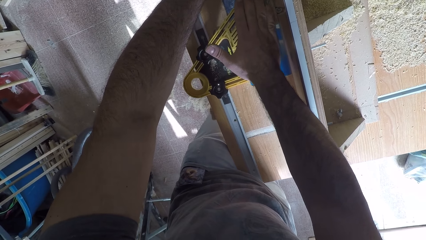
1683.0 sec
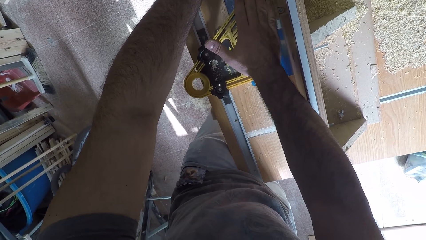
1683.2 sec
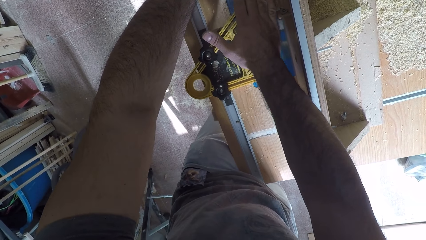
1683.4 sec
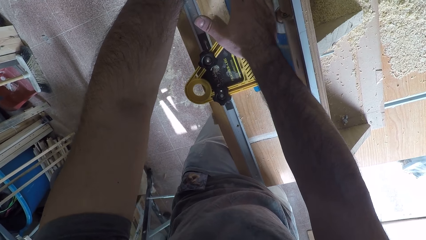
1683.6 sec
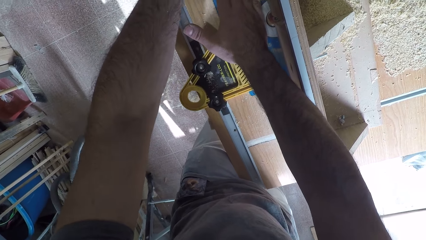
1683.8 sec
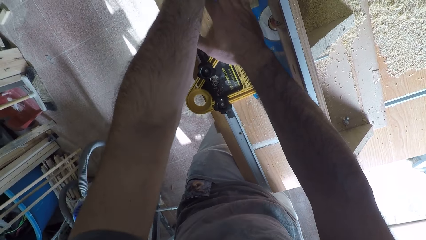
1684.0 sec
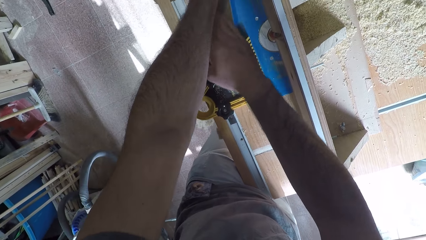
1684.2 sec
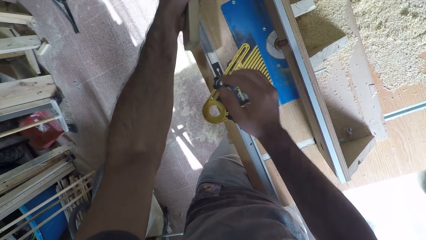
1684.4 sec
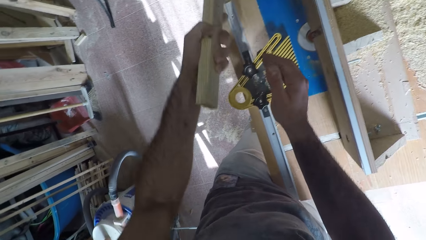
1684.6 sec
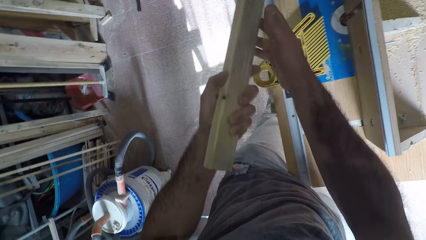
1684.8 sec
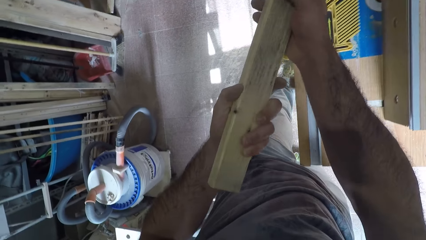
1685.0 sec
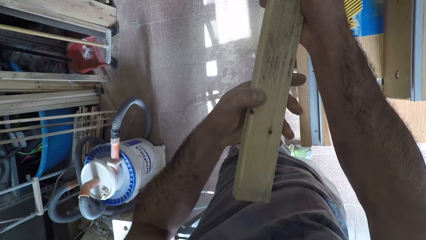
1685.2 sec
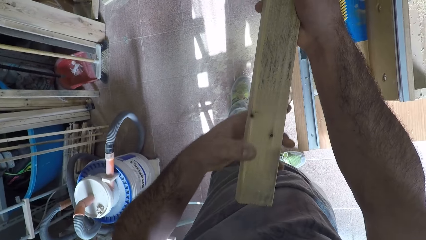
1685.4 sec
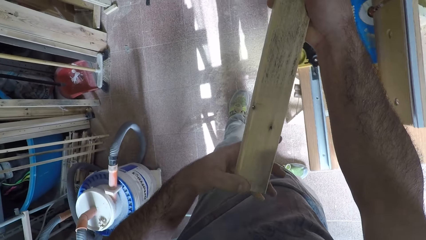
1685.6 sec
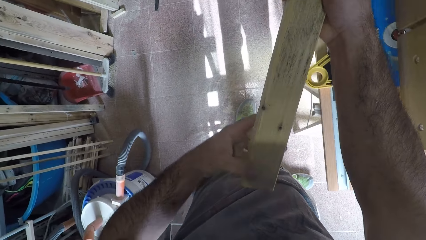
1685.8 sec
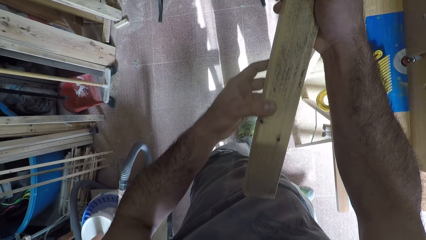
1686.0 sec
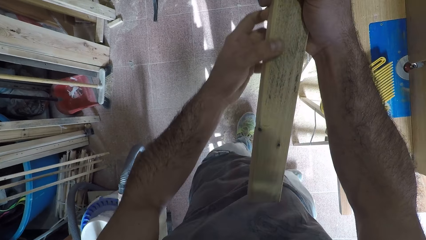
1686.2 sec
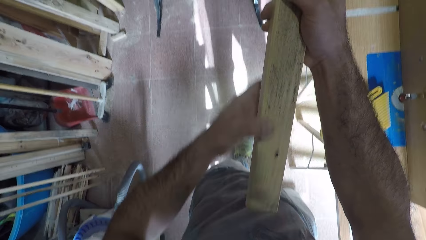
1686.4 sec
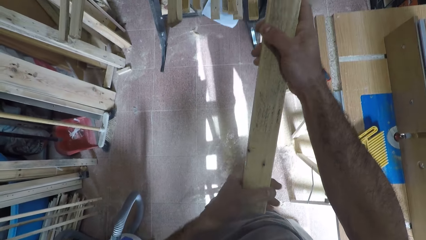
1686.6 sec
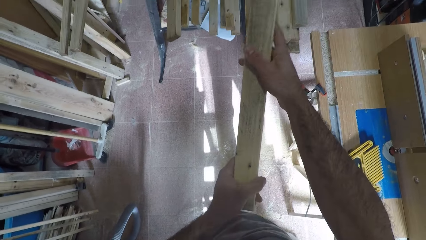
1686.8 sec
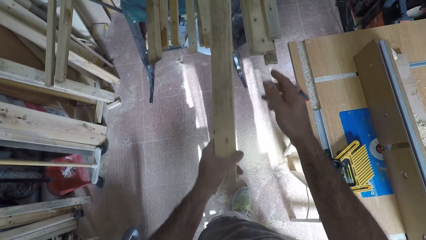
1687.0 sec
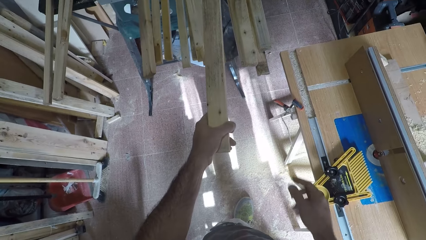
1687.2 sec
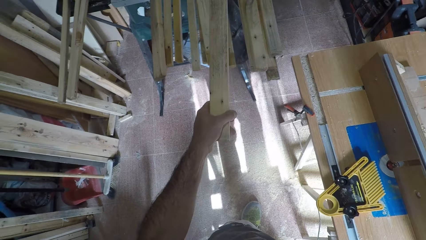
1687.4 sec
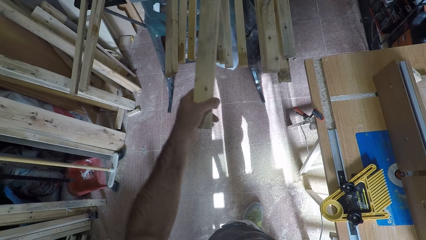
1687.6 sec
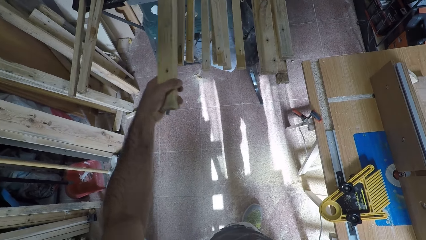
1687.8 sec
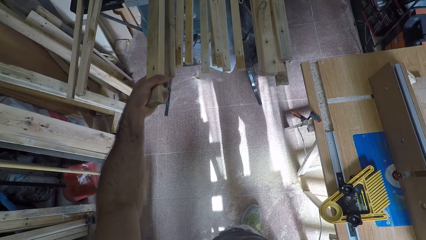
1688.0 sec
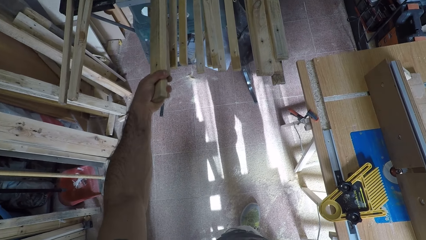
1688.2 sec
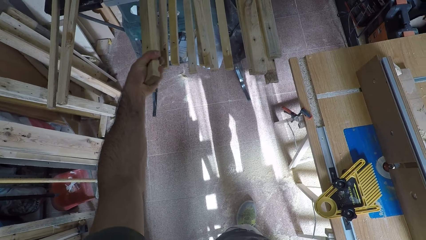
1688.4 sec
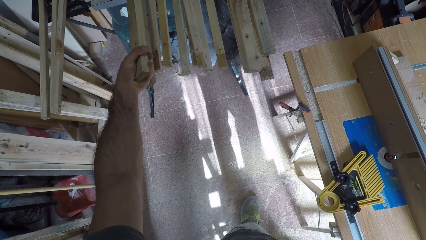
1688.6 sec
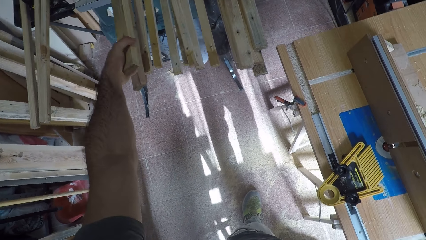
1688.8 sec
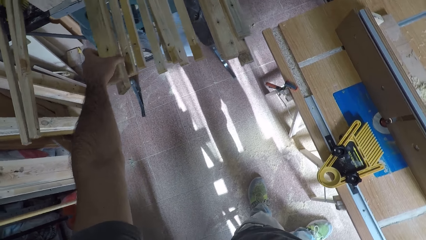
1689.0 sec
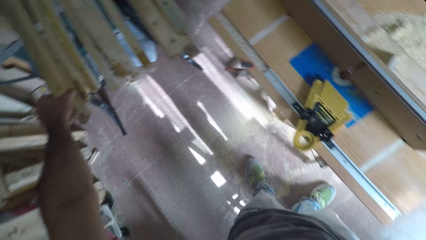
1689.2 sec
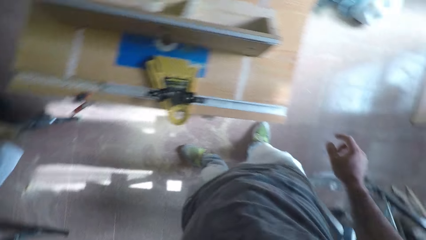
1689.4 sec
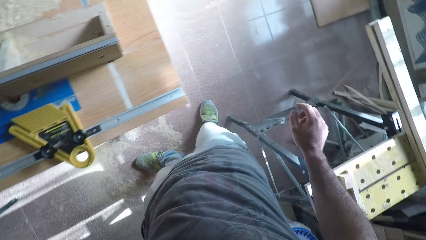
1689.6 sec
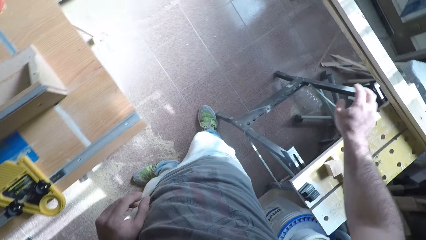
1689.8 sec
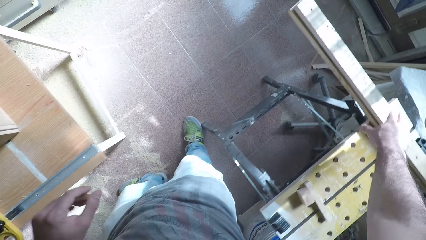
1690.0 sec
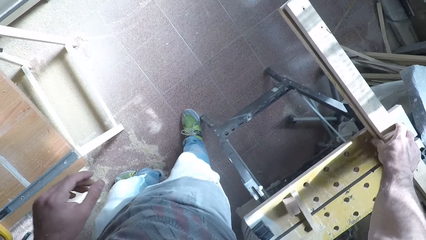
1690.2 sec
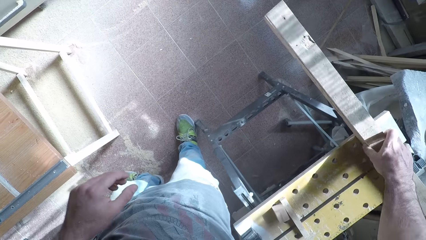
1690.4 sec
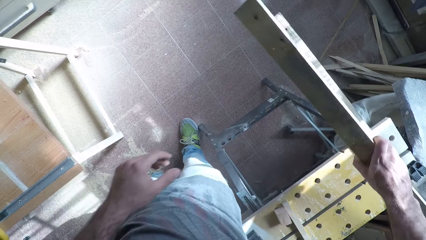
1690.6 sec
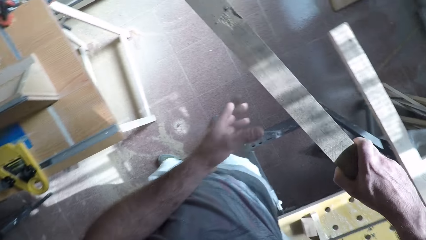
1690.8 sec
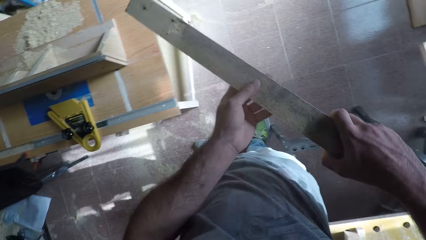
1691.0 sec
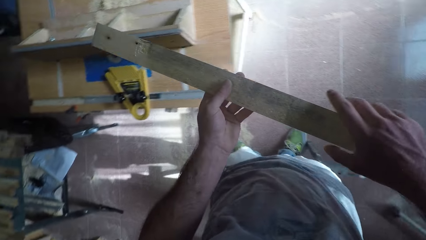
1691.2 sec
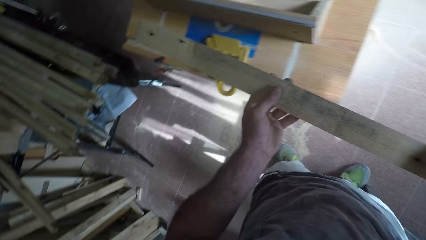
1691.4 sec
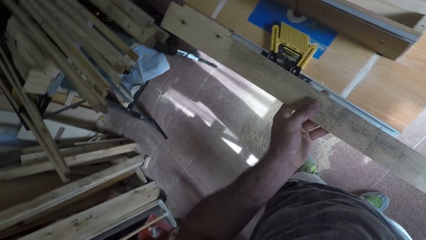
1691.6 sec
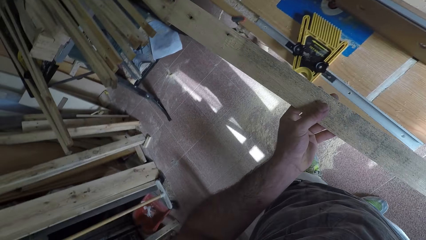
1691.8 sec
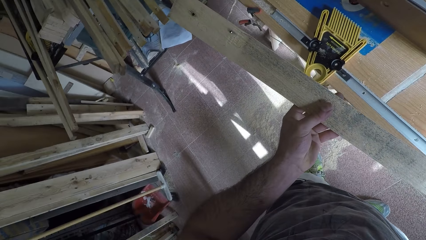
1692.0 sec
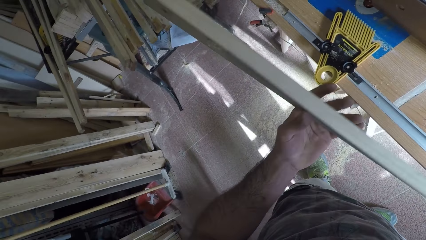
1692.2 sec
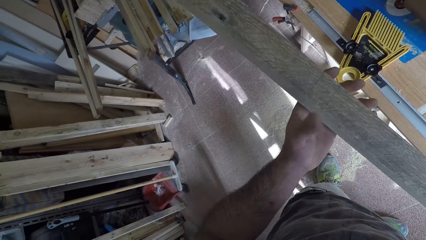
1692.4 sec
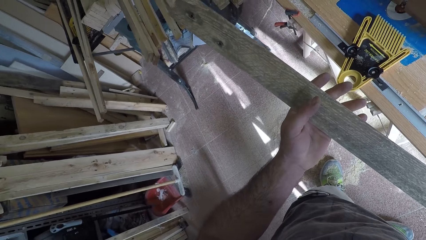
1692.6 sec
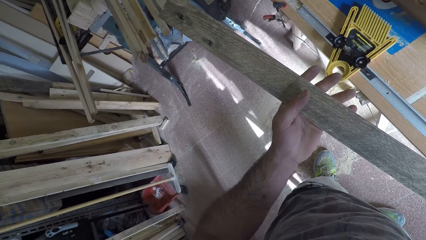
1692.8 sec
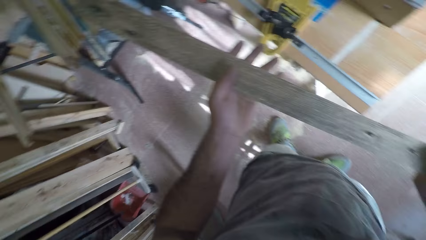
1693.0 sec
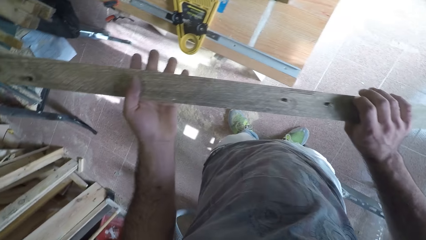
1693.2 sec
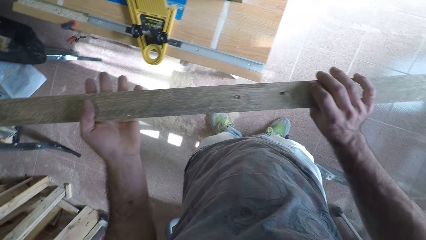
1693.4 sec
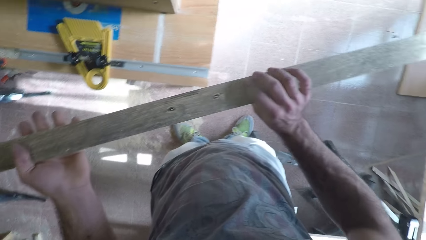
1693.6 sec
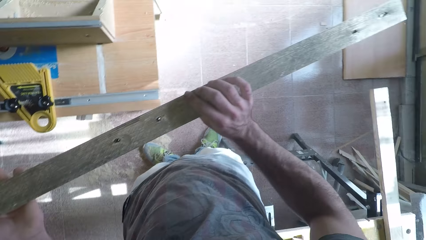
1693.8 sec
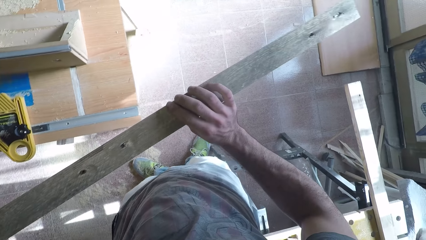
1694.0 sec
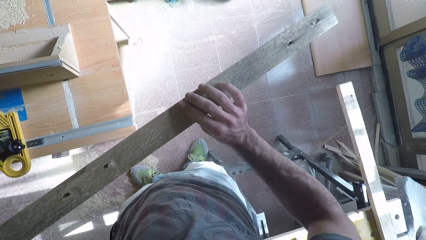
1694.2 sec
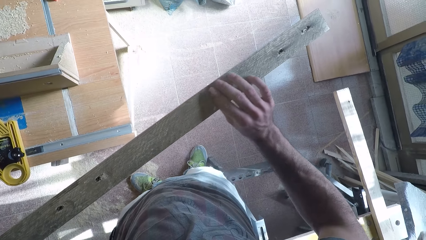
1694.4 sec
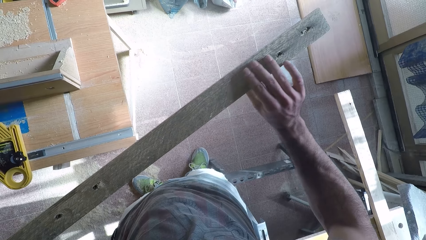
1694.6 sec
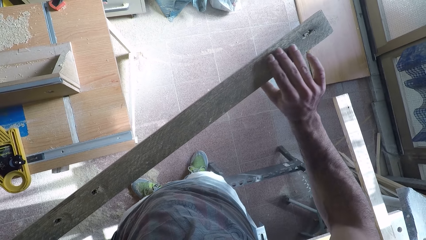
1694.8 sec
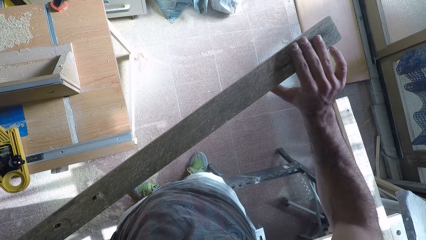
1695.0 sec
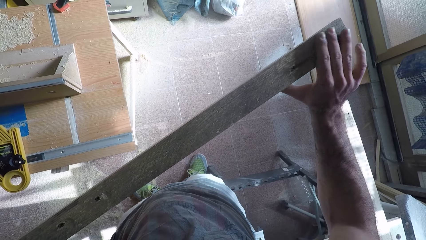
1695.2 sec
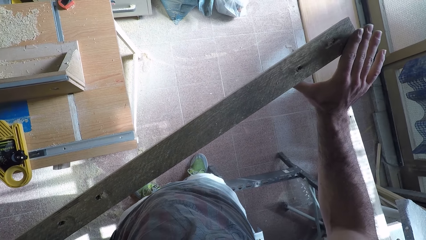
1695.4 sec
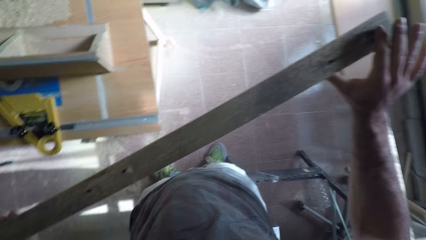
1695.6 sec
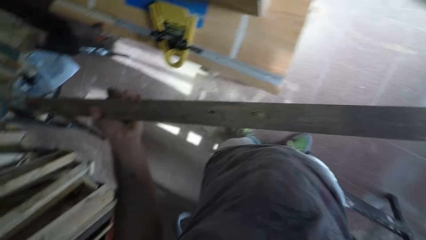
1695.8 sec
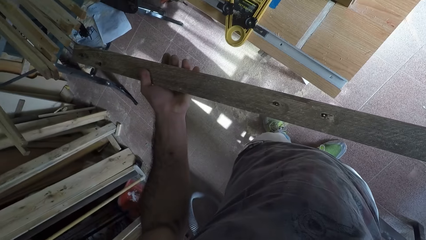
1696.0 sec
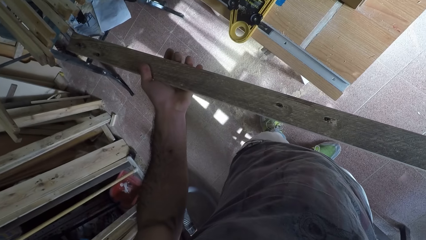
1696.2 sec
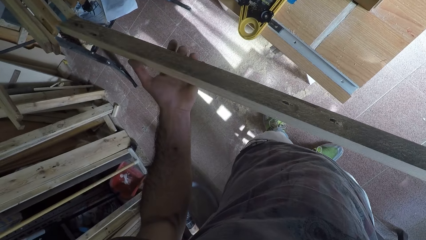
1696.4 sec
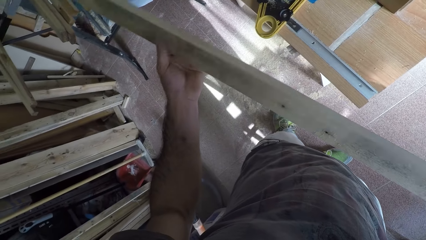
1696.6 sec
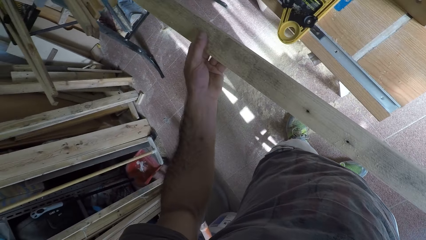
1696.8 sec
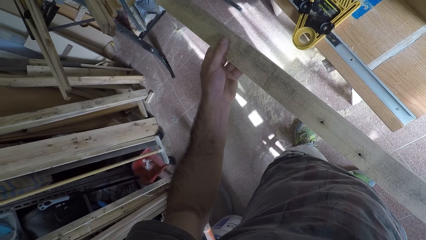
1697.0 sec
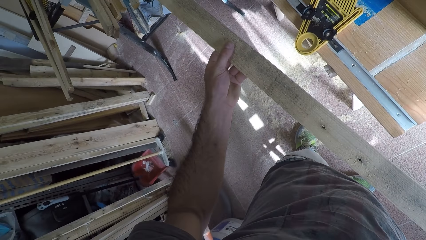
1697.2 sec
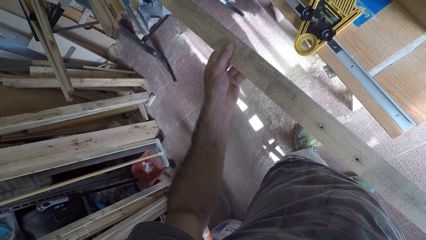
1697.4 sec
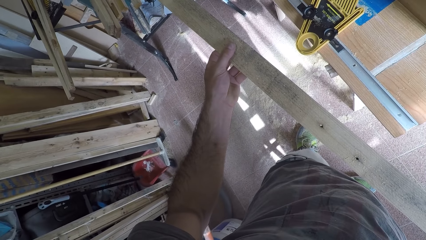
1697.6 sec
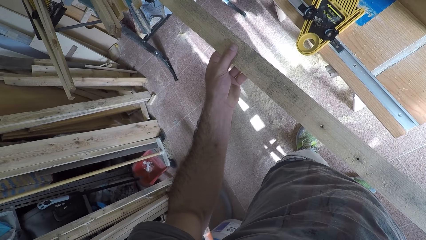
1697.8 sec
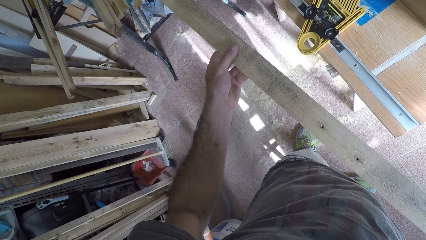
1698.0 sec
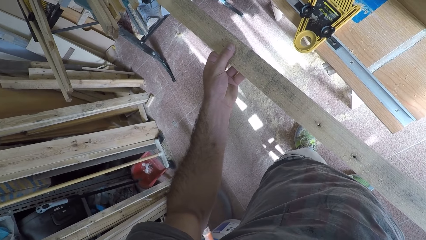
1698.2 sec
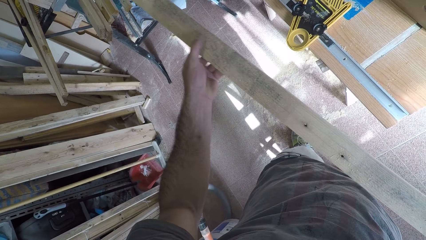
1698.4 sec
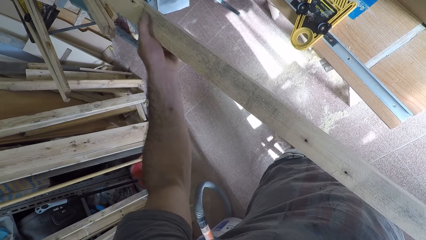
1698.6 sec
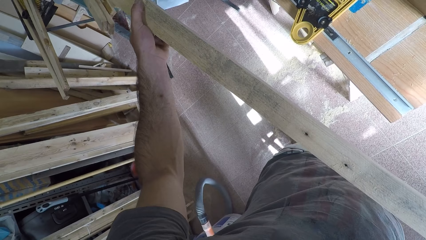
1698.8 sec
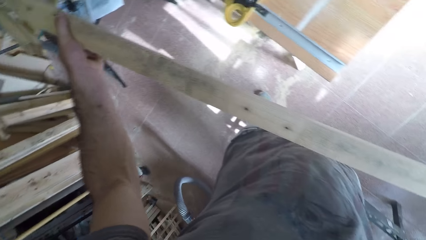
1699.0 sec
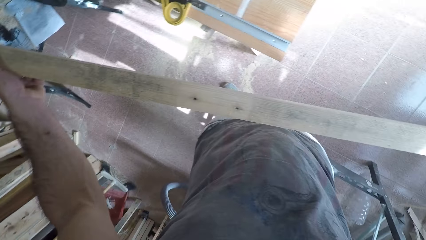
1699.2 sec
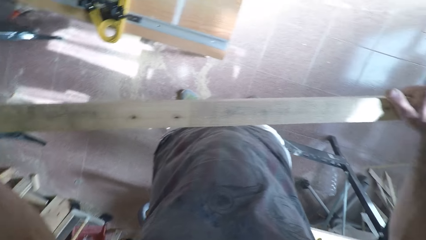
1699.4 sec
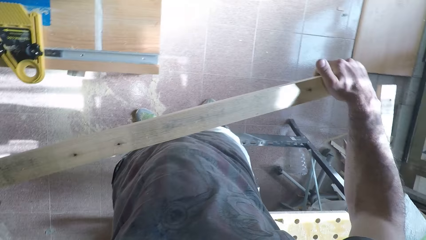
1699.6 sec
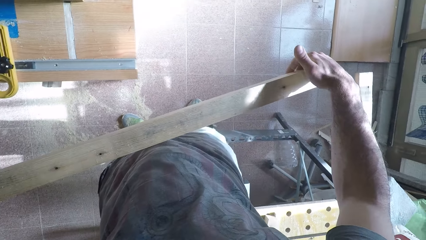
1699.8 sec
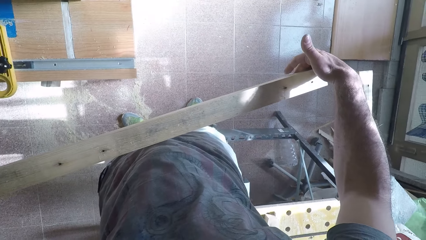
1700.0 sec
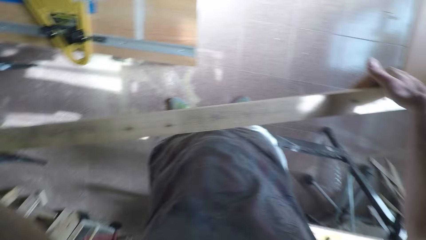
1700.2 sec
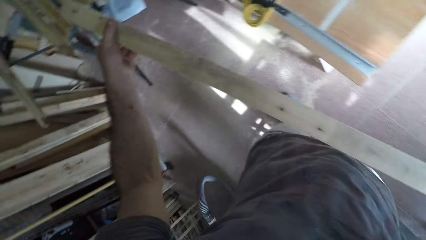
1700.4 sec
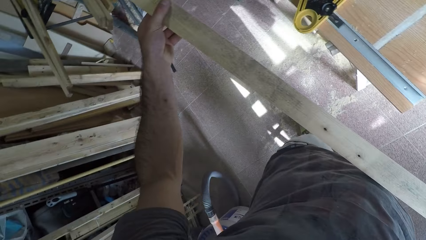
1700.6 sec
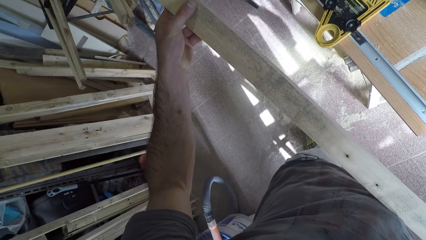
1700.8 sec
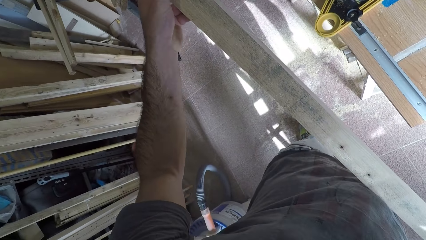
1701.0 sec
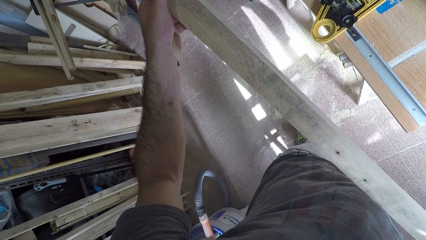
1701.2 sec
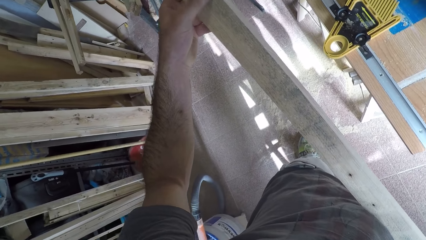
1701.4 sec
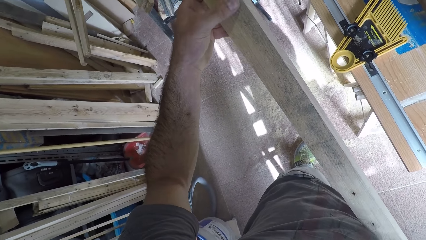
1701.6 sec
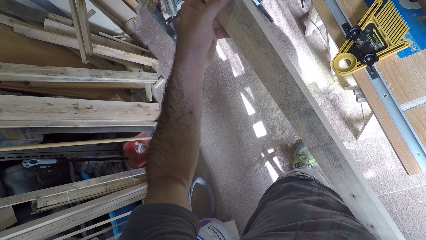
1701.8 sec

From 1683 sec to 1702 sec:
The camera wearer holds the wood with his hand. He takes the wood off the circular saw machine with his left hand. He holds the wood with both his hands. He feels the surface of the wood with his left hand. He rubs the wood. He holds the wood with his hand. He drops the wood on his left hand with the other woods. He puts the wood on top of another wood. He picks up another wood with his right hand. He holds the wood with both his hands. He turns the wood round on his hands. He rubs the wood. He feels the surface of the wood with his right hand. He turns the wood. He holds the wood with both his hands.
